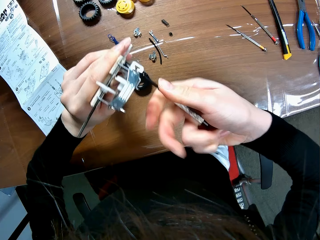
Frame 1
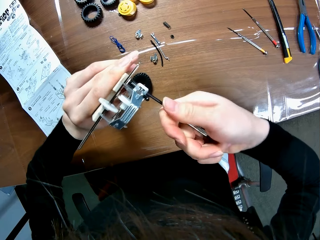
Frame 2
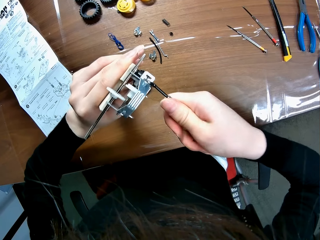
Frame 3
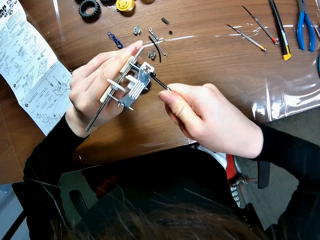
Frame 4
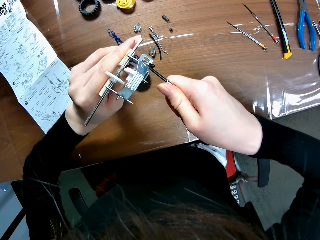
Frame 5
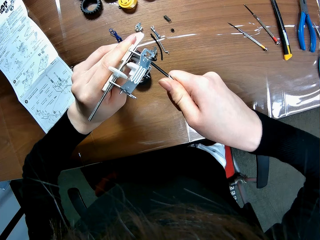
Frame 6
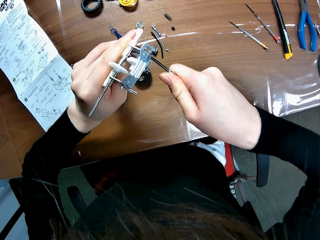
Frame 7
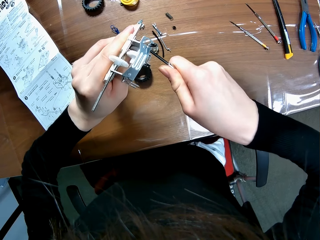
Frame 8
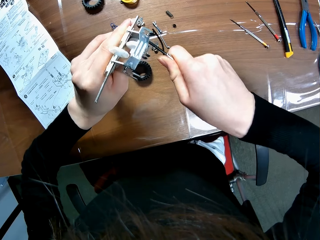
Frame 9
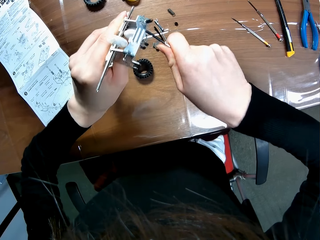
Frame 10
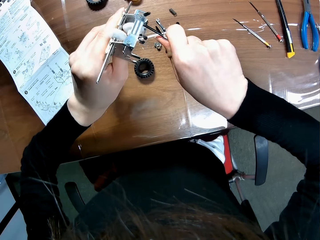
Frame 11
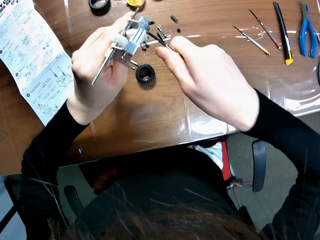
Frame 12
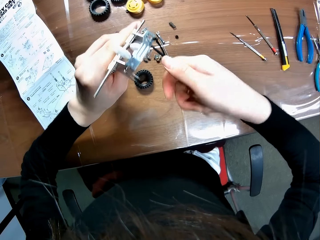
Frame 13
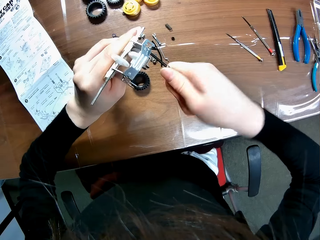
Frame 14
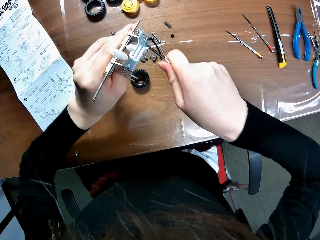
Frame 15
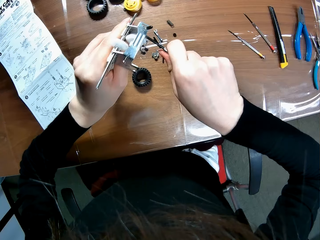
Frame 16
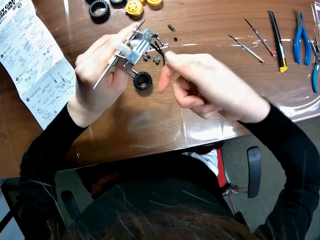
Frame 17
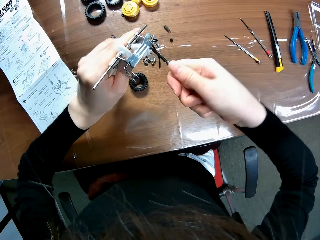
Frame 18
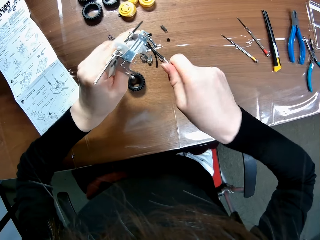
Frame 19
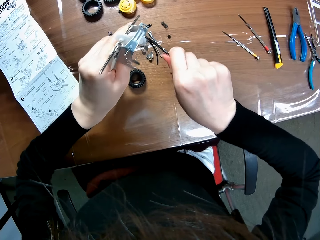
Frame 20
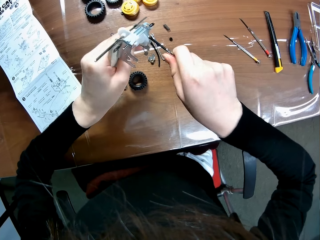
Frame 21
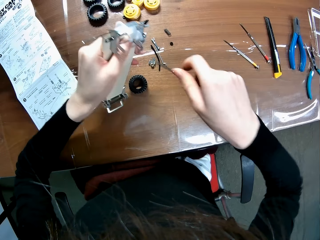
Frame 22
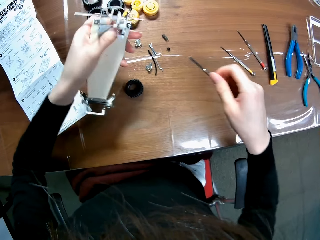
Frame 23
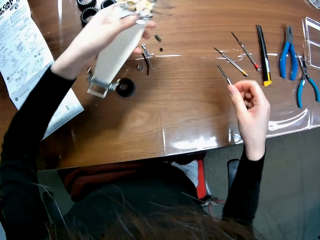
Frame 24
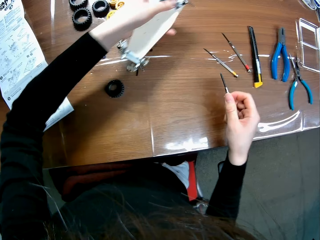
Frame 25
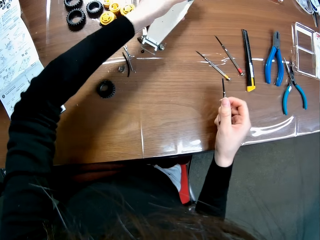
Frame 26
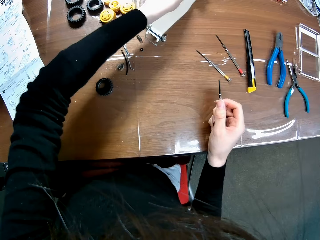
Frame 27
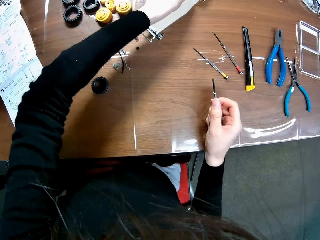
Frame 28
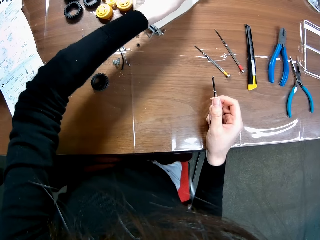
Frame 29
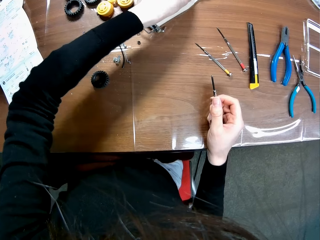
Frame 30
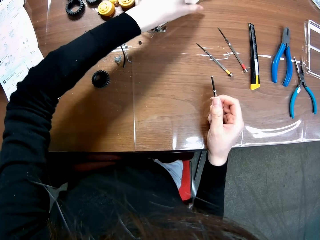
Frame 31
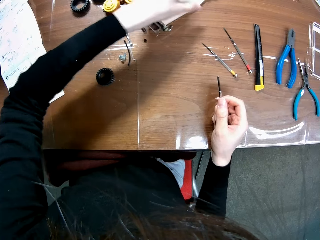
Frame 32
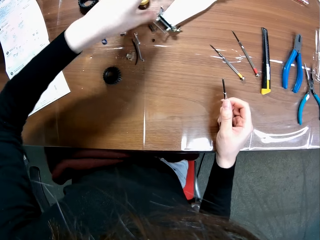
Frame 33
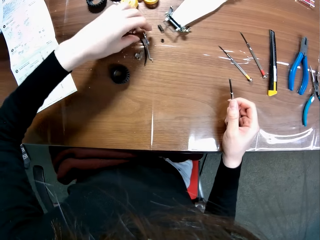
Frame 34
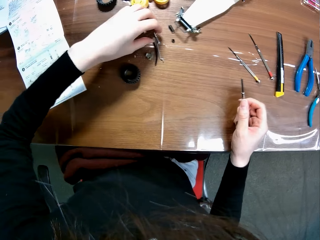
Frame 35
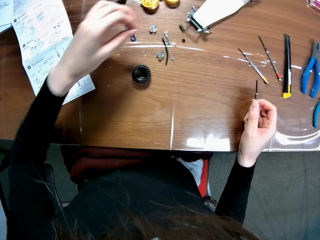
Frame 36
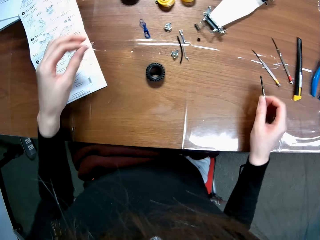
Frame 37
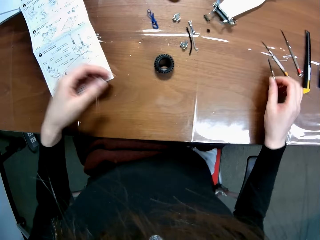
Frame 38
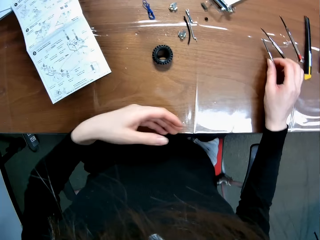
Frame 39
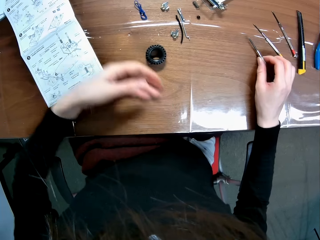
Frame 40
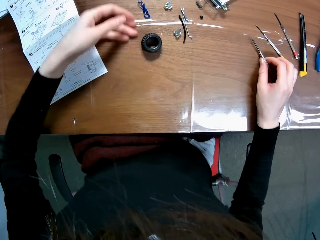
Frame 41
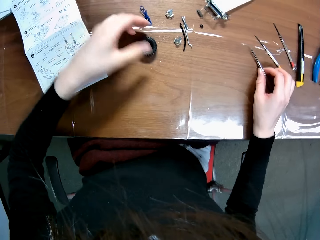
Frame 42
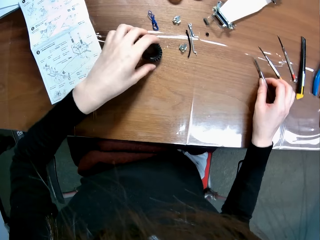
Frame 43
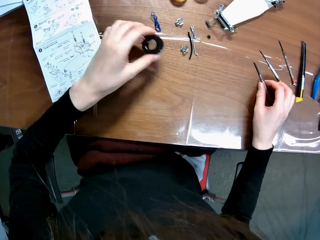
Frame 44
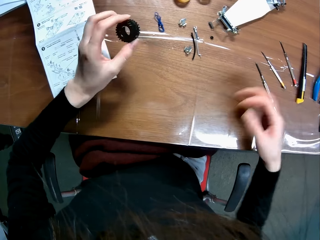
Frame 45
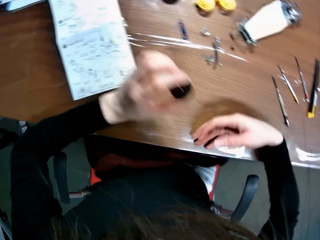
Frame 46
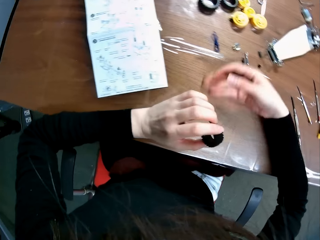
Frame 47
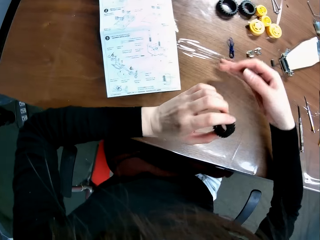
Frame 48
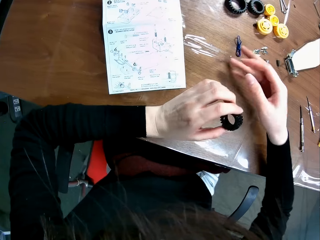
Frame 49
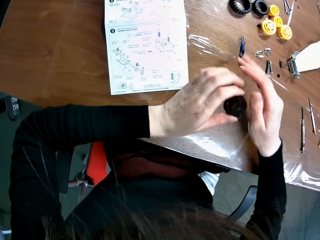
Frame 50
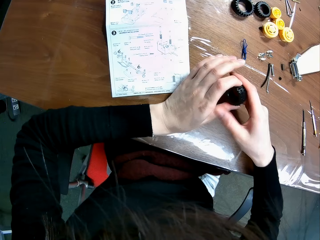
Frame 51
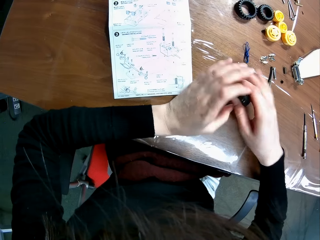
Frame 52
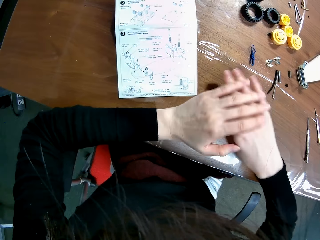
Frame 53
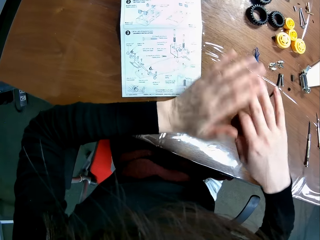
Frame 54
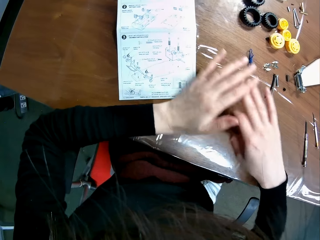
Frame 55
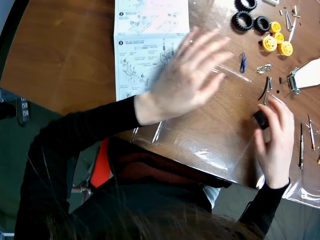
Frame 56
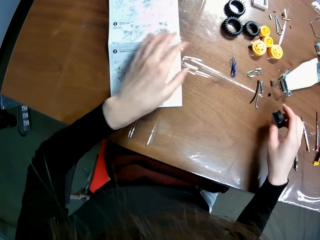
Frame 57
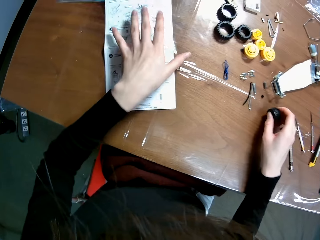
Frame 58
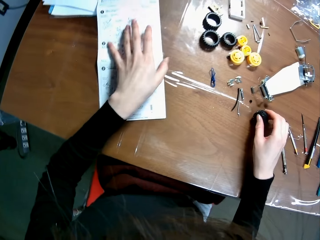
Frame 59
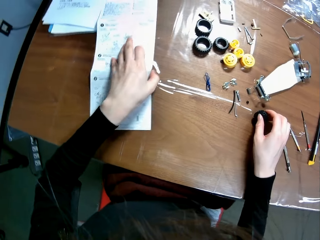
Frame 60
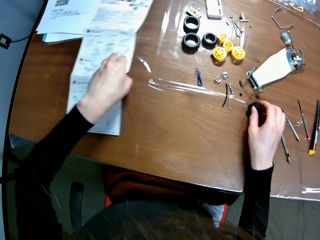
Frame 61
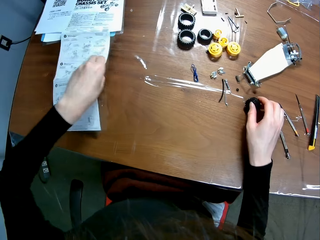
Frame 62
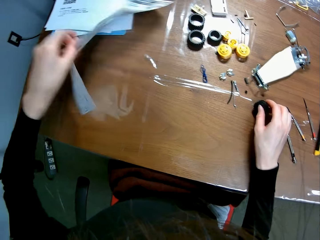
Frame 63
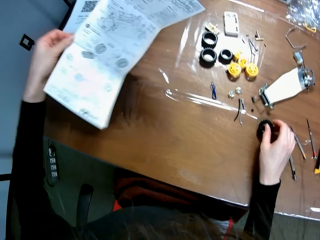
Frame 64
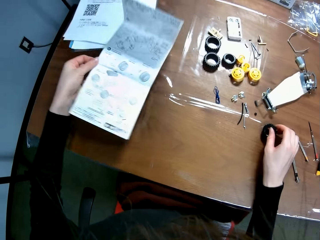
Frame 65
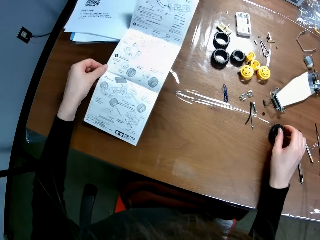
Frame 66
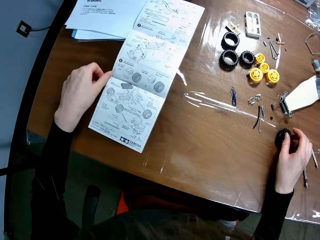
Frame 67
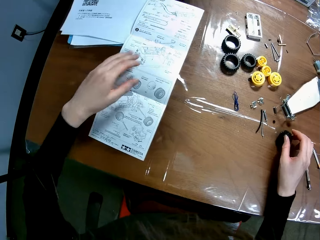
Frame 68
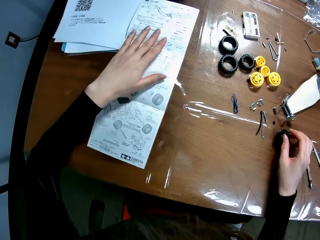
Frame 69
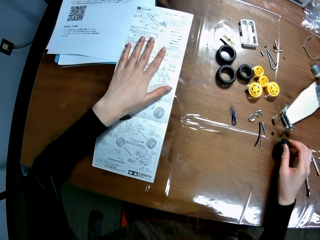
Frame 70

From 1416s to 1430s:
The camera wearer puts the chassis on the table. They rest a hand on the table. They touch something. They put the screwdriver on the table. They push both the manual and a tyre. They pick up the tyre piece. They push something aside. They exchange the tyre to the other hand. They rub a hand. They put the tyre on the table. They turn the manual.

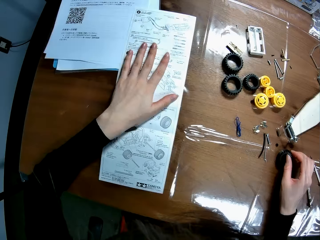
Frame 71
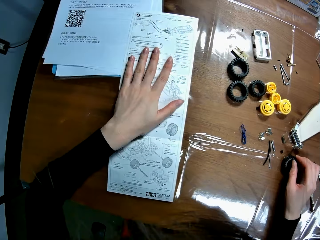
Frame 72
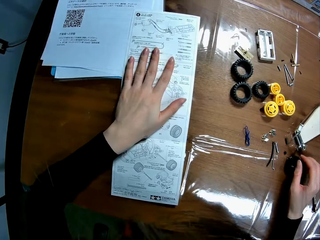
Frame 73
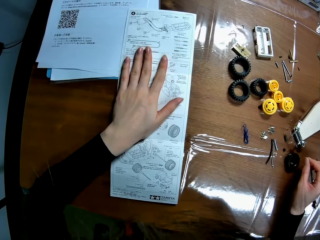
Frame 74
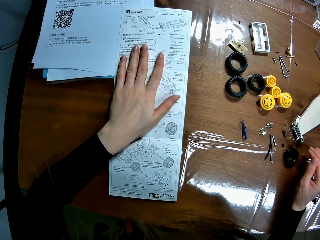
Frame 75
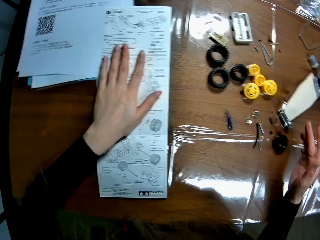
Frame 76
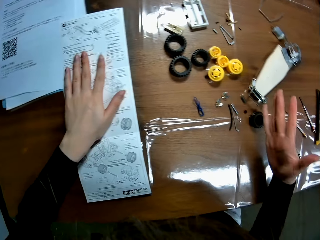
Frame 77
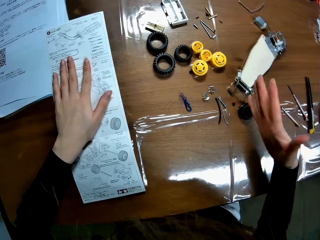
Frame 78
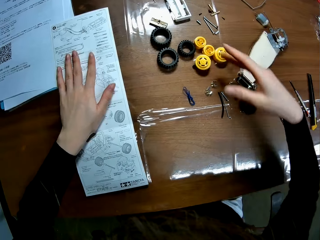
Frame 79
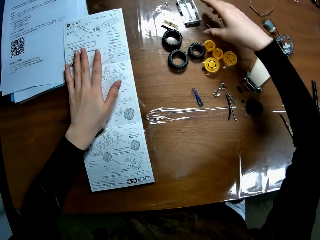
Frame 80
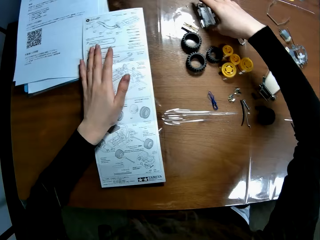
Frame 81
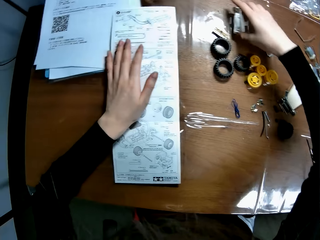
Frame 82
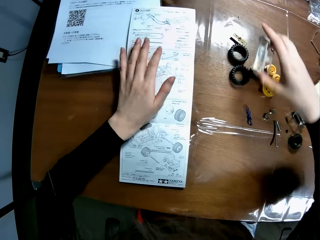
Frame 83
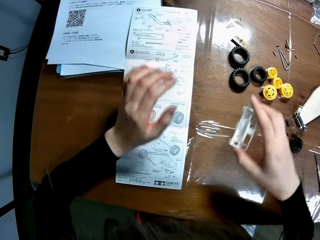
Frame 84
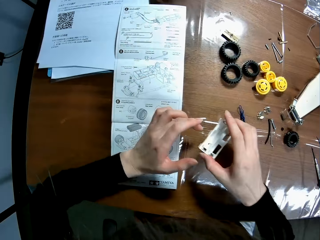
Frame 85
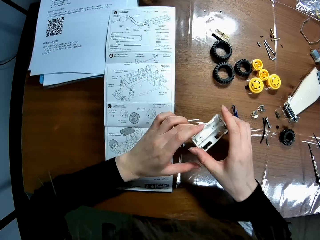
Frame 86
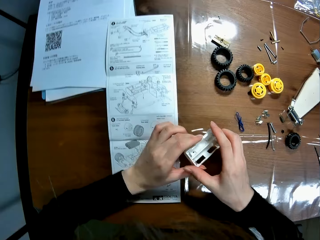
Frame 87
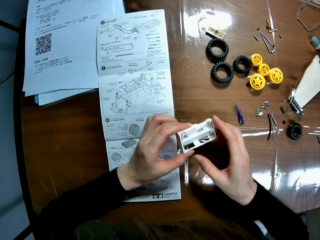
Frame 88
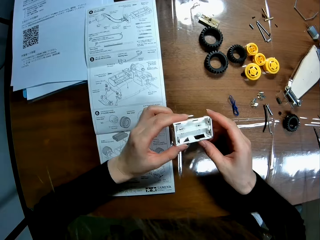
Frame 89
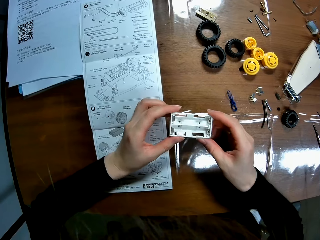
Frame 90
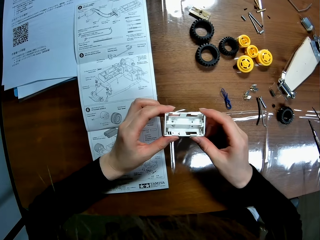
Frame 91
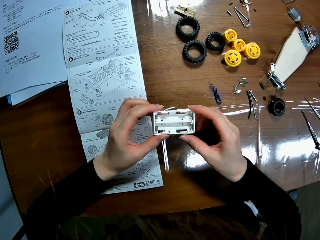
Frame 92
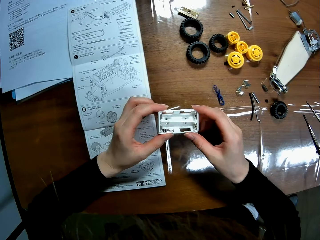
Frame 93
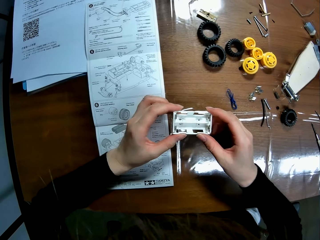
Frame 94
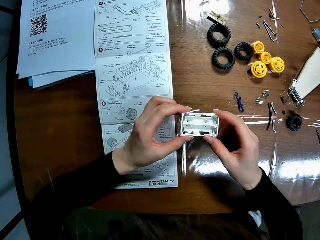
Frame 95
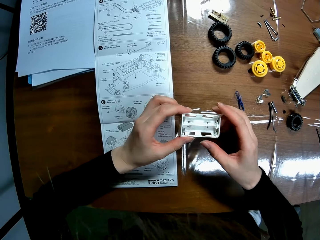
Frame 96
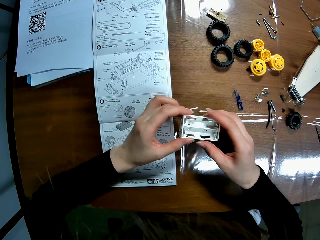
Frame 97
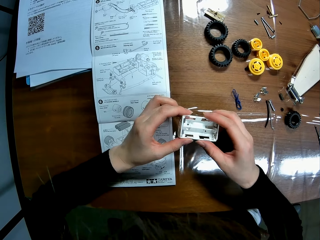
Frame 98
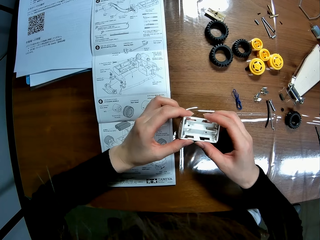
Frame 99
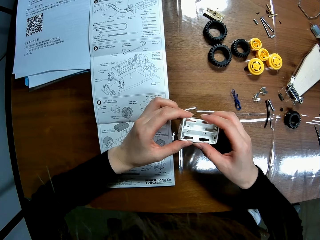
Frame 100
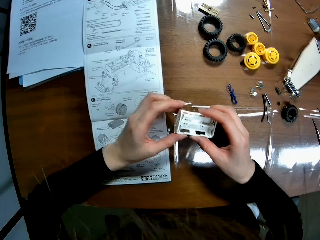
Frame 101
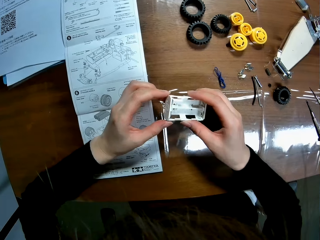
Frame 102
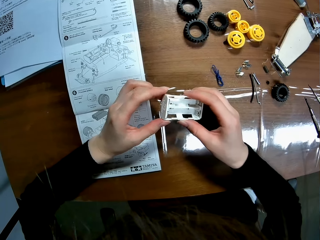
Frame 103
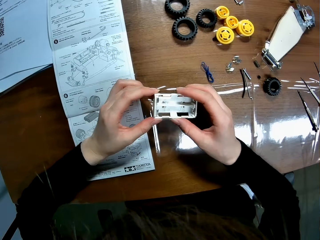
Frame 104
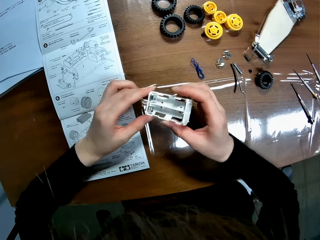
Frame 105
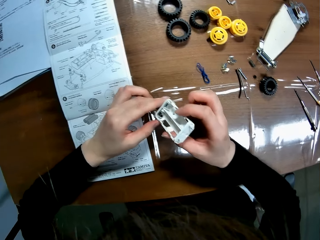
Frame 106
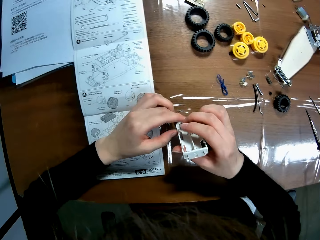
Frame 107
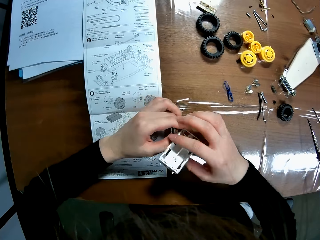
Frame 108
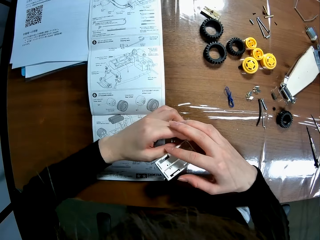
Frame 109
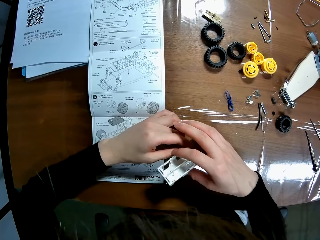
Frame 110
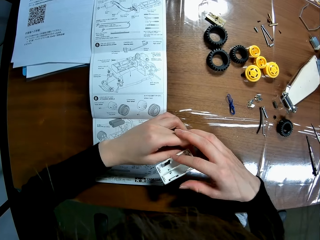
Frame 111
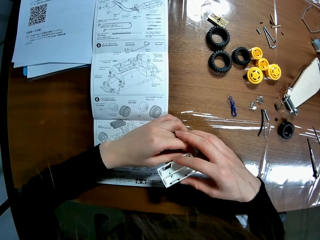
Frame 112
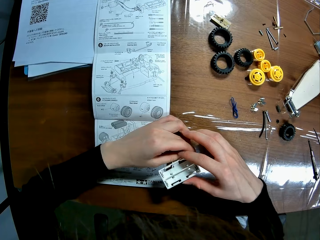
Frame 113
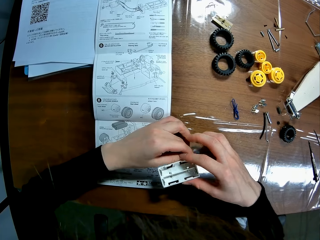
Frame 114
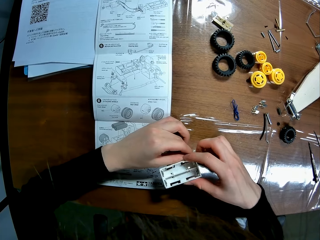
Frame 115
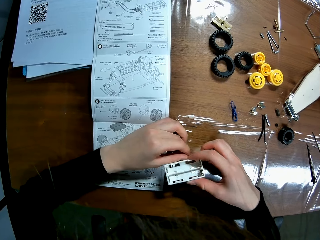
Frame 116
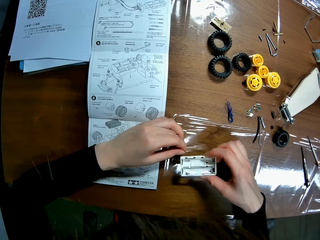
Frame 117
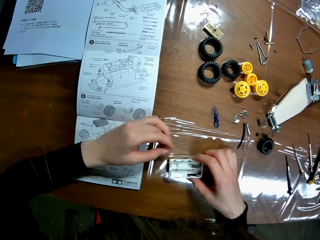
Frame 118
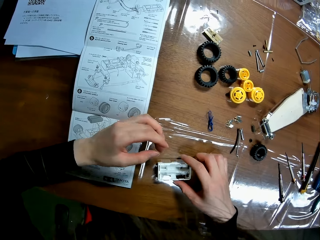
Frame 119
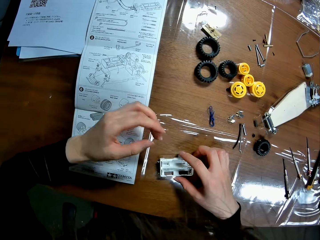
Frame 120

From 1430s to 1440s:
The camera wearer moves the manual. They lift a hand. They pick up a battery box. They hold the battery box with the other hand. They turn the battery box. They turn the battery box again.
